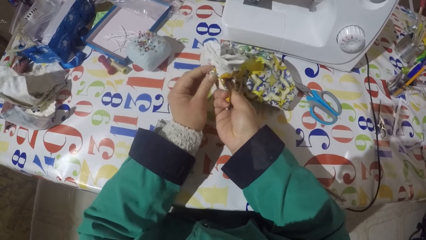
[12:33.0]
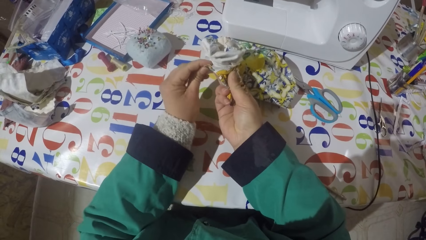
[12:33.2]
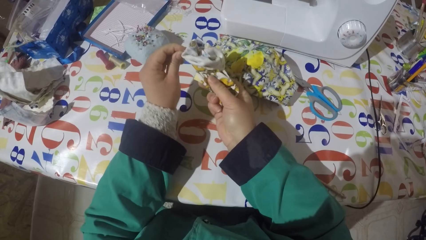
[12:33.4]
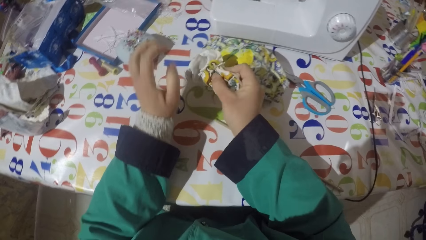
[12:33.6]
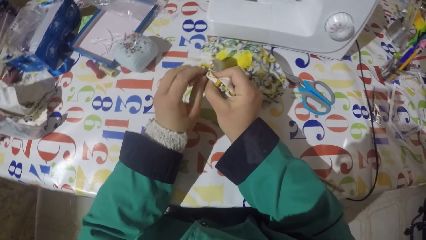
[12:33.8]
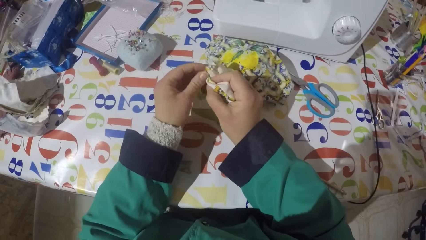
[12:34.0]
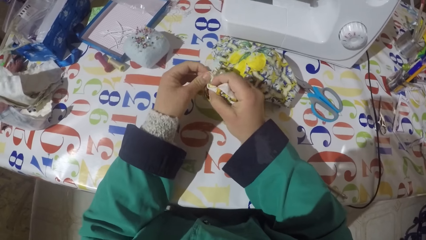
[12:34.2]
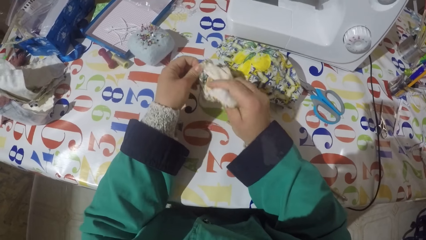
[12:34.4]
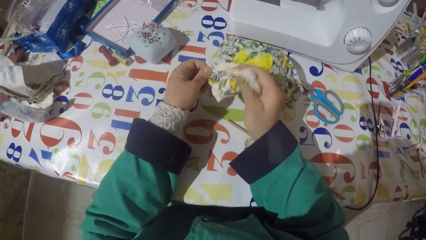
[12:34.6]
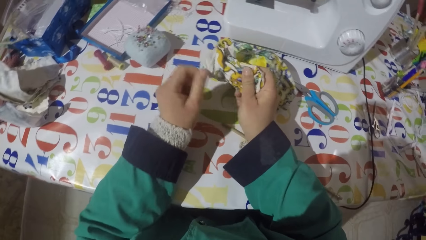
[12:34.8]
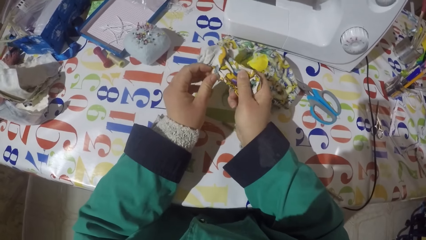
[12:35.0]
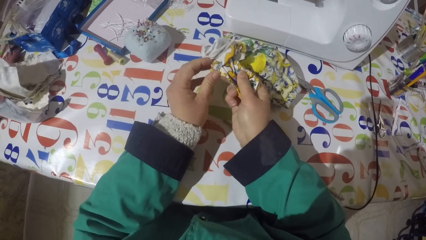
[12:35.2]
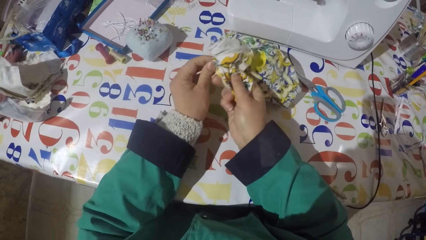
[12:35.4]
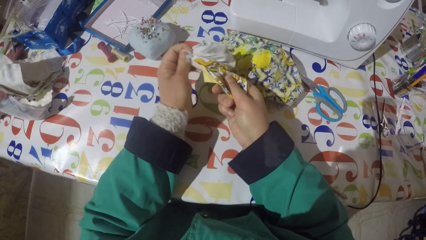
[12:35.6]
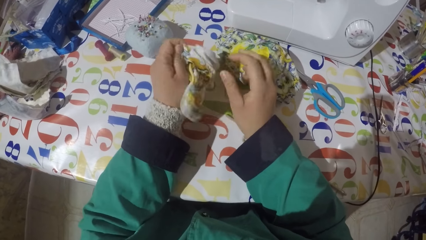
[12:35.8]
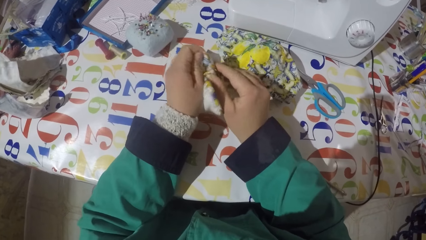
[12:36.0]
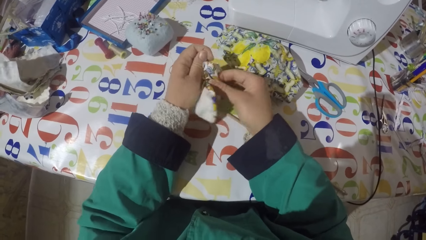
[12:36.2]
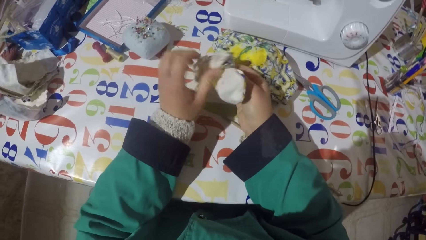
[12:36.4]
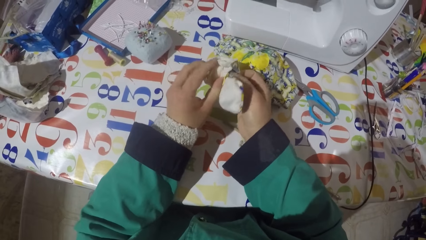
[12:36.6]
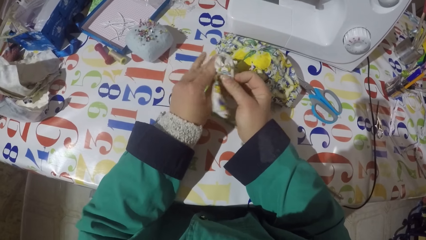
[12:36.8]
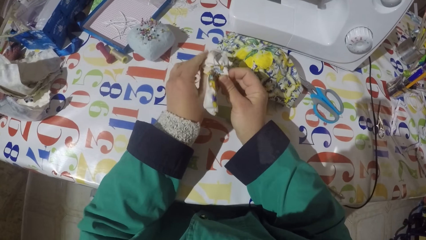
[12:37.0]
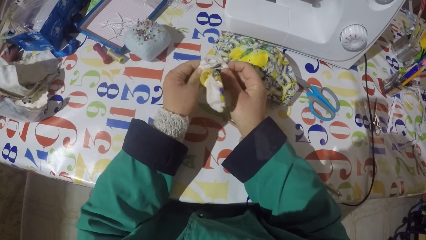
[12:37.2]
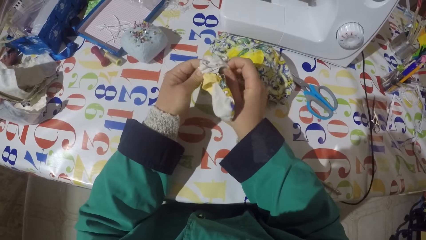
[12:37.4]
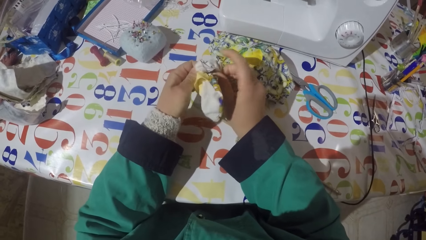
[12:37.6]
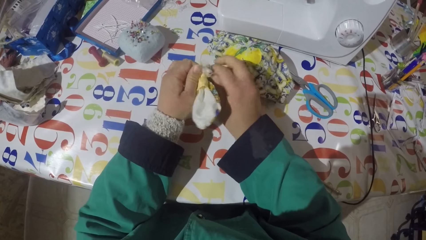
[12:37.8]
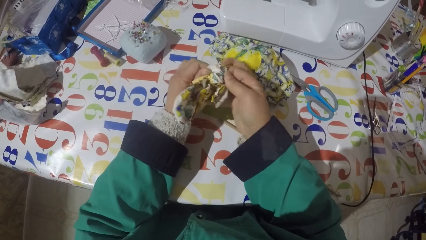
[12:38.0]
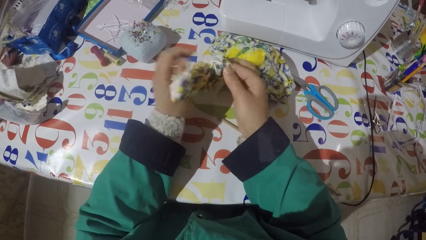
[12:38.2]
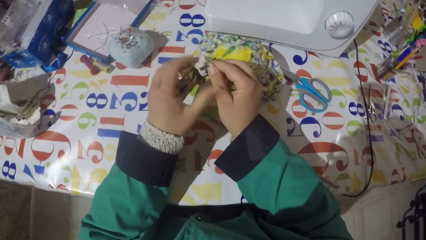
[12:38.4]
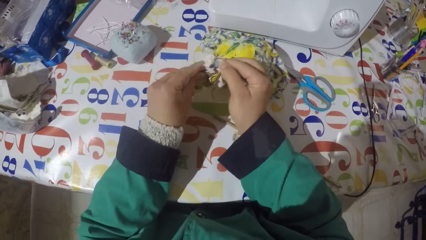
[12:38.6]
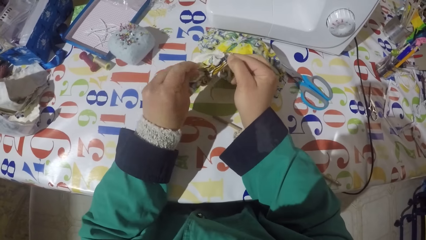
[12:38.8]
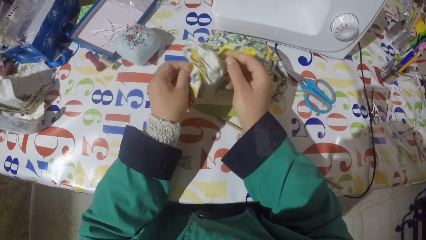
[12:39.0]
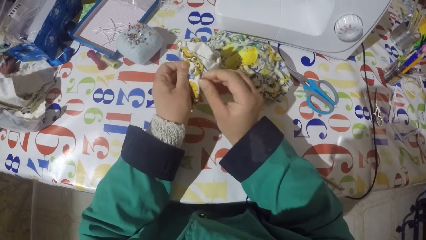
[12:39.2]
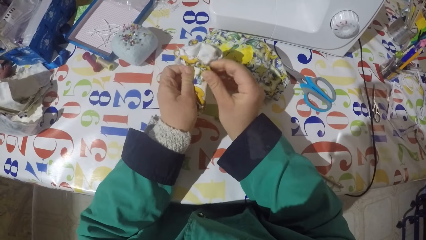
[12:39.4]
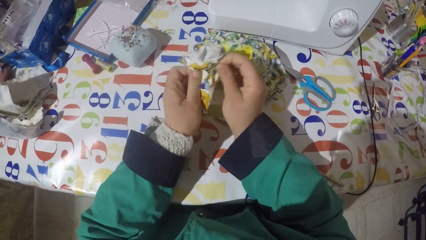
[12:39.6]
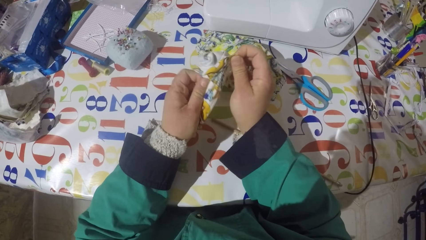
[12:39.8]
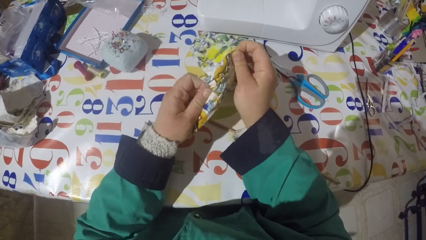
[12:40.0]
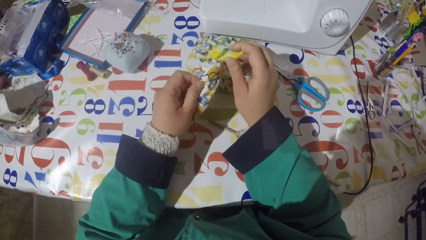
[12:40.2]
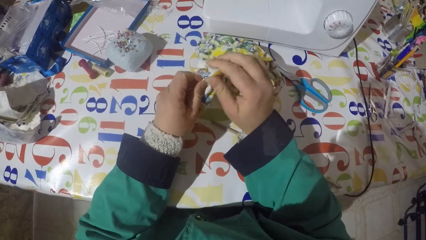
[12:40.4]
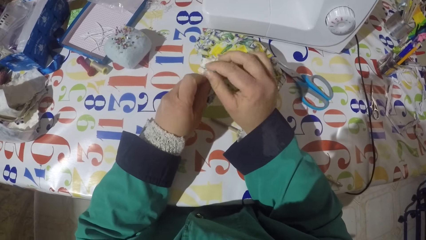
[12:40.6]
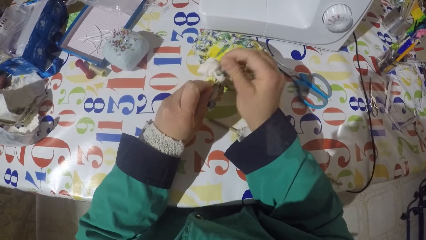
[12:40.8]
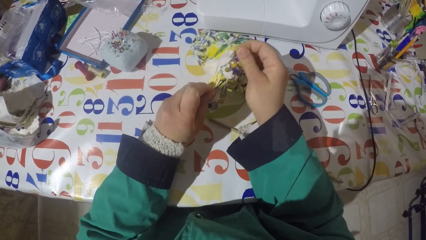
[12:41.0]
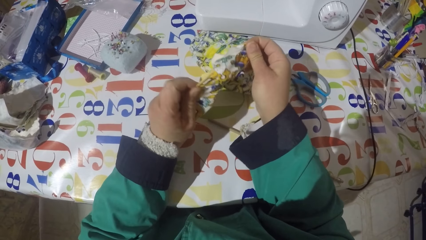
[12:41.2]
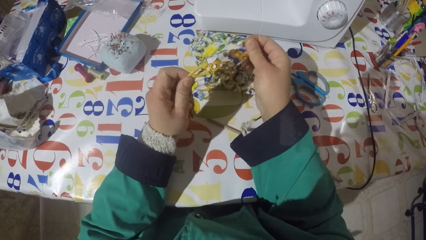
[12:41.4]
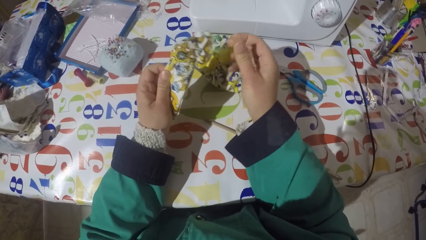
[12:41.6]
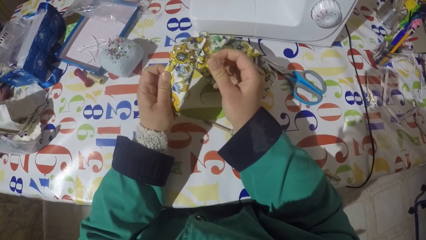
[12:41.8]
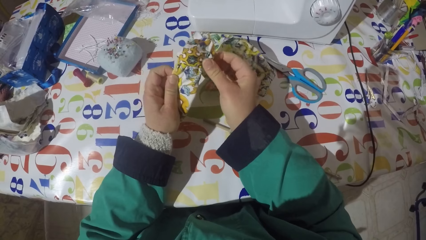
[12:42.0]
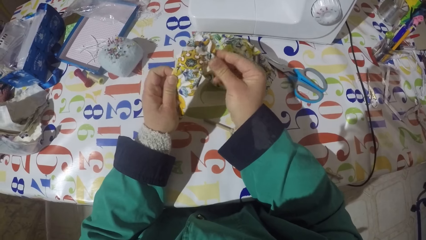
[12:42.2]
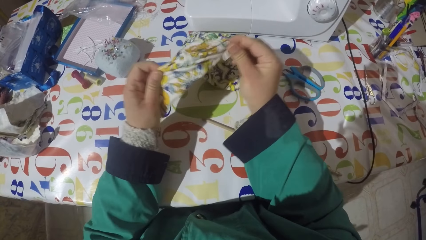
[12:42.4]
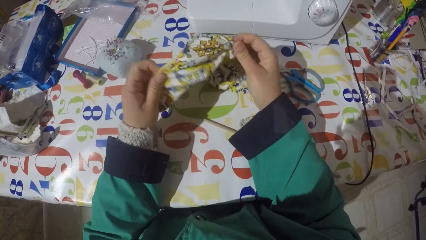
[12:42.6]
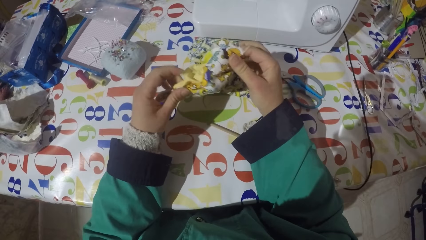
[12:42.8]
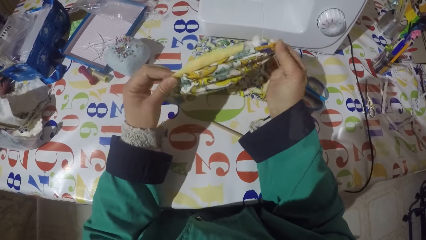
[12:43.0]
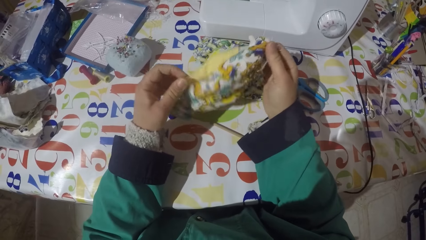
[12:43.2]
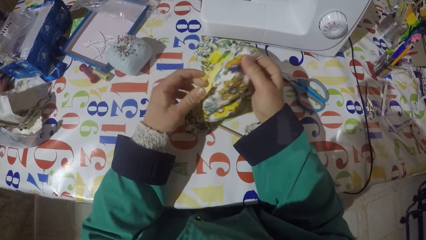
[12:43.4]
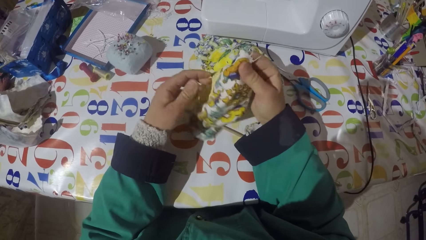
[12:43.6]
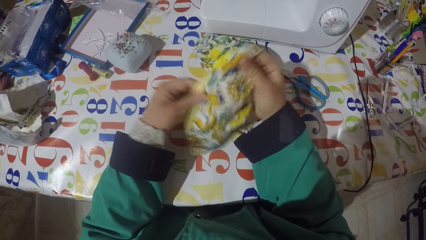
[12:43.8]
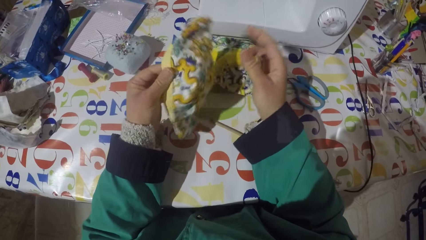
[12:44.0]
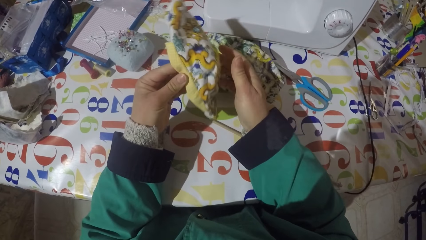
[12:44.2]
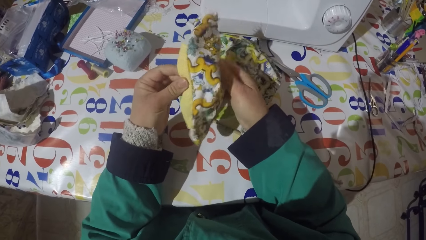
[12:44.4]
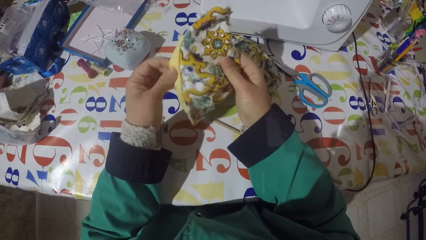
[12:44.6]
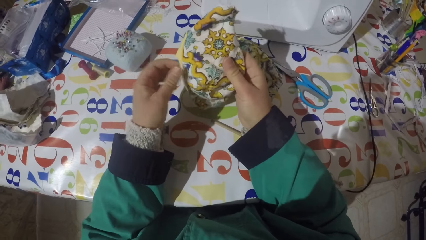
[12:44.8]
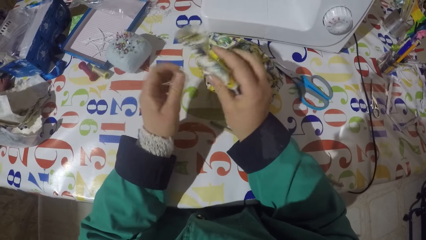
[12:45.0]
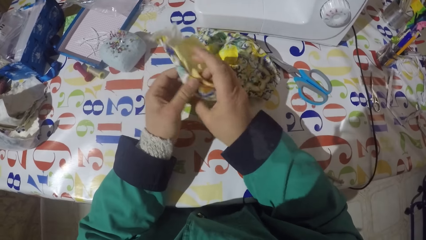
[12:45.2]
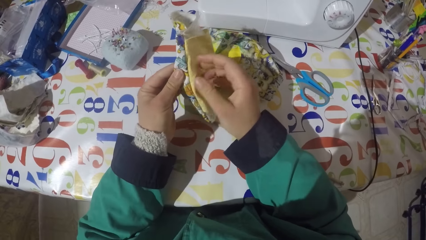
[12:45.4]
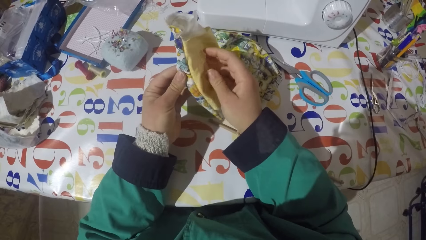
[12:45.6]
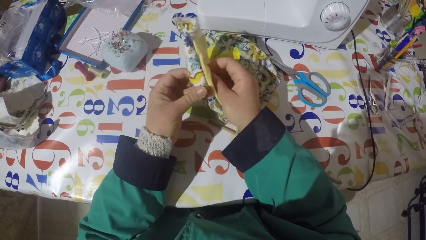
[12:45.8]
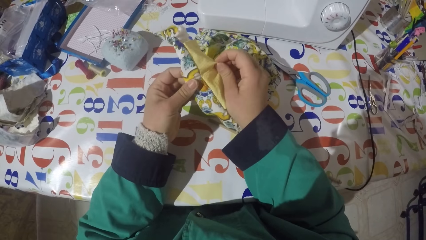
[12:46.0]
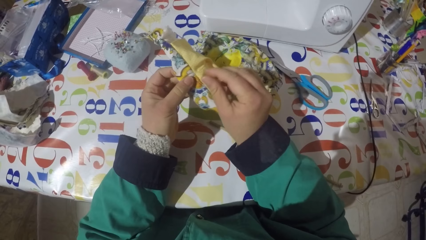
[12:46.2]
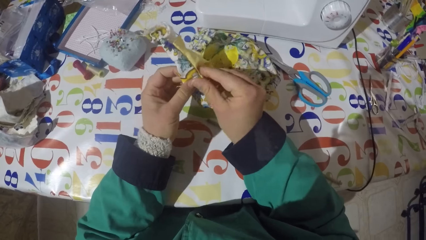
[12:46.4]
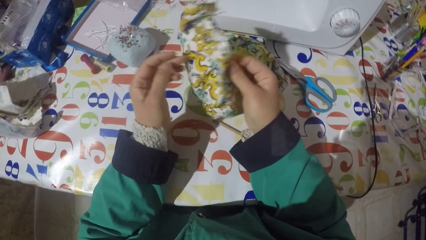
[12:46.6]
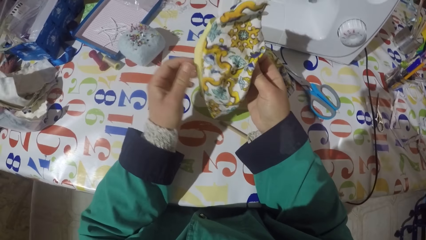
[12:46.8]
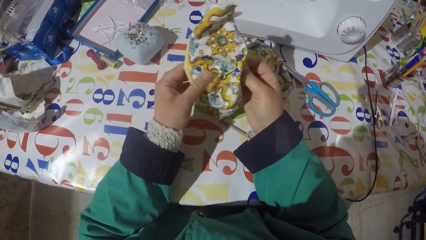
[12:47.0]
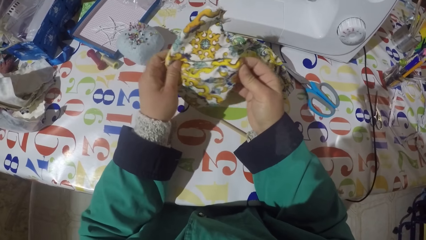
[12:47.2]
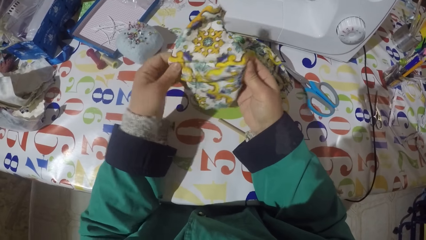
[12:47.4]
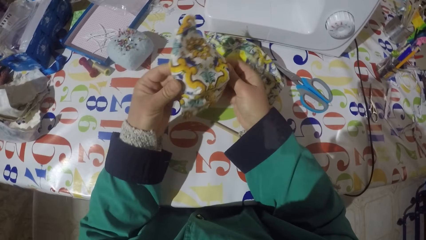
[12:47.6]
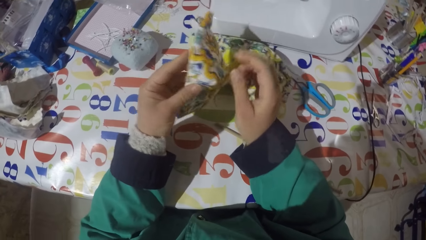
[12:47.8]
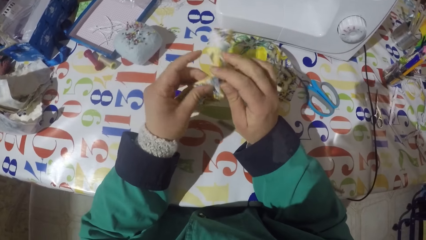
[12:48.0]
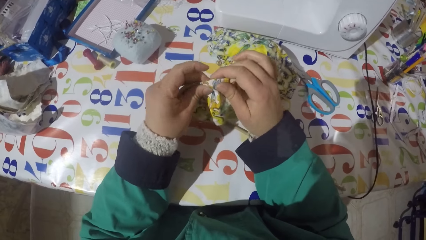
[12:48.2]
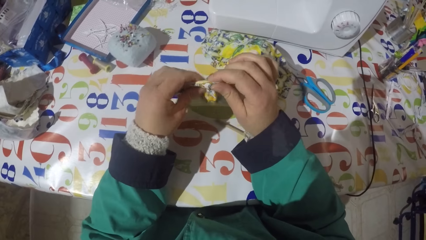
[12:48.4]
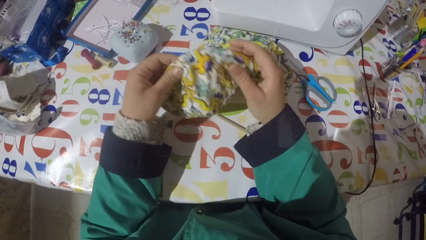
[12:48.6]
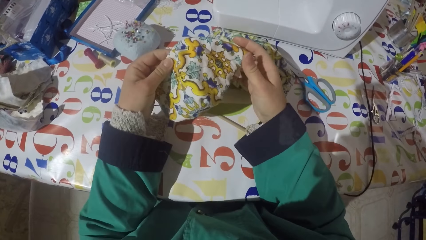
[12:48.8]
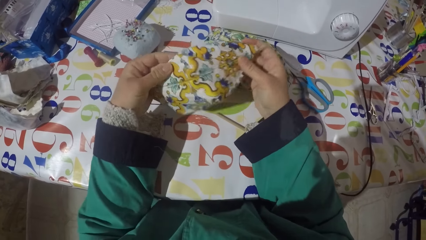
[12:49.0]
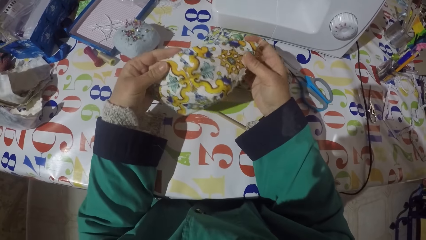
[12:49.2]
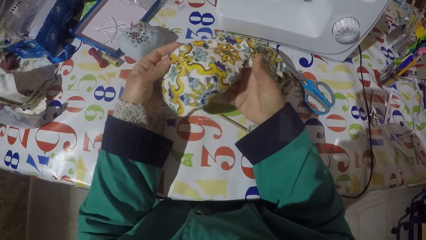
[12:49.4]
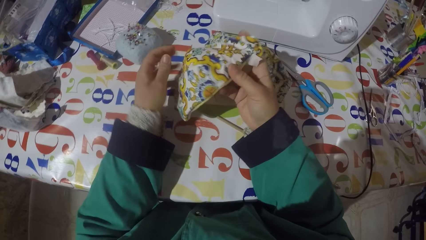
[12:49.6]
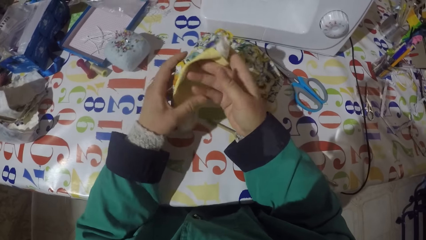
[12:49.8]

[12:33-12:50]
The camera wearer stretches the piece of garment.
